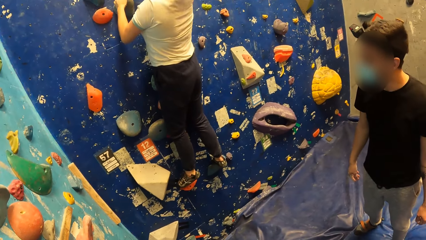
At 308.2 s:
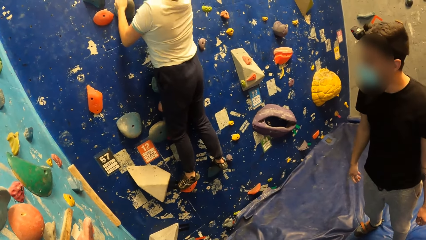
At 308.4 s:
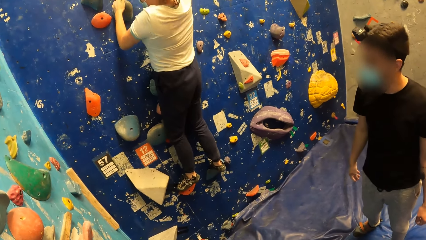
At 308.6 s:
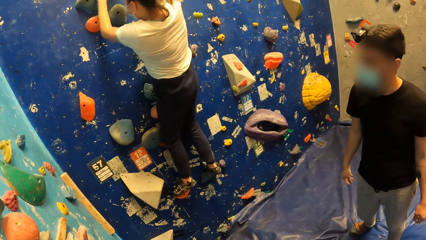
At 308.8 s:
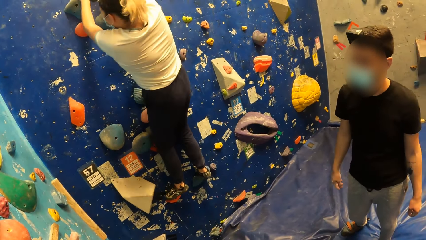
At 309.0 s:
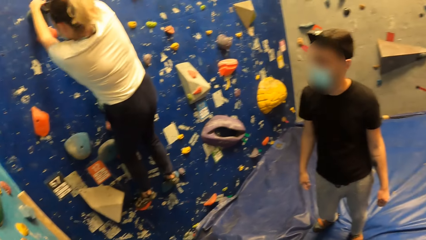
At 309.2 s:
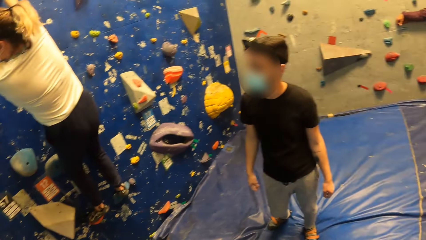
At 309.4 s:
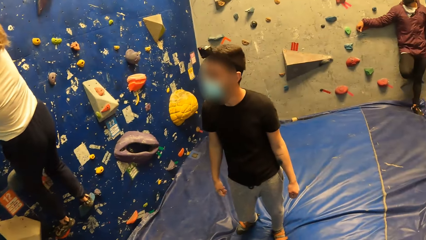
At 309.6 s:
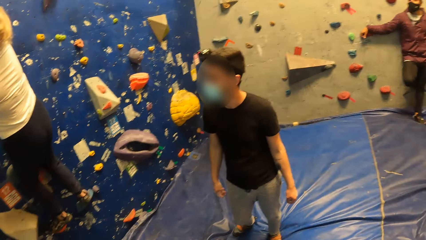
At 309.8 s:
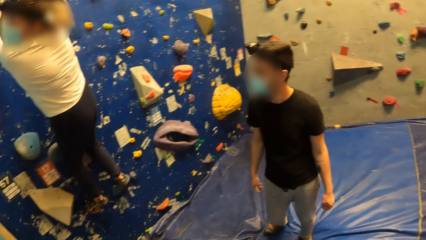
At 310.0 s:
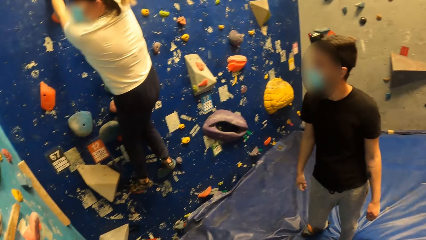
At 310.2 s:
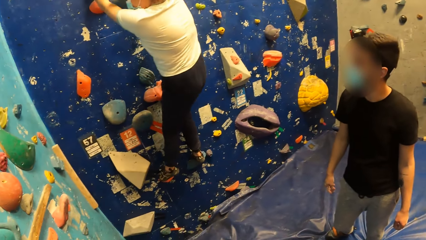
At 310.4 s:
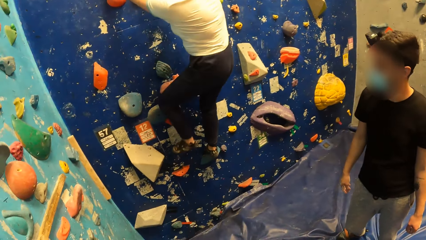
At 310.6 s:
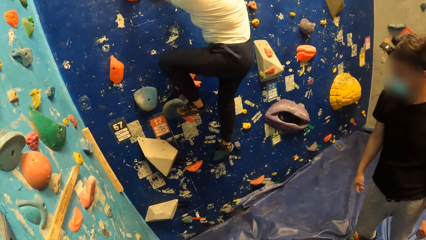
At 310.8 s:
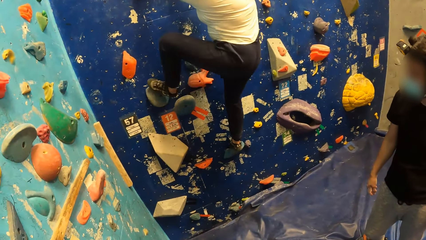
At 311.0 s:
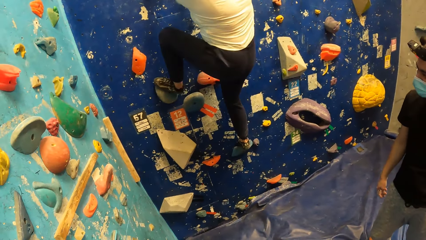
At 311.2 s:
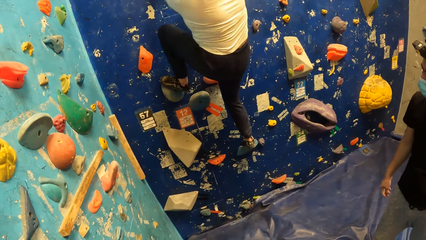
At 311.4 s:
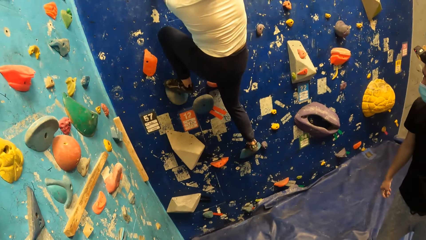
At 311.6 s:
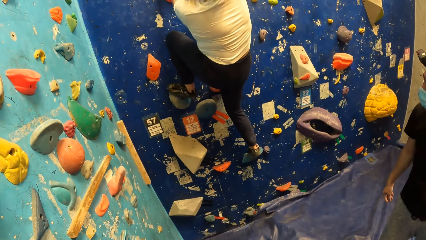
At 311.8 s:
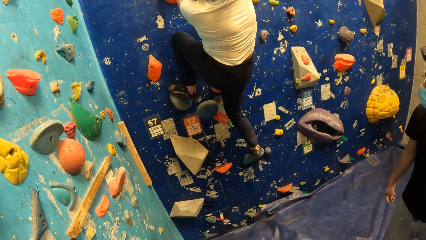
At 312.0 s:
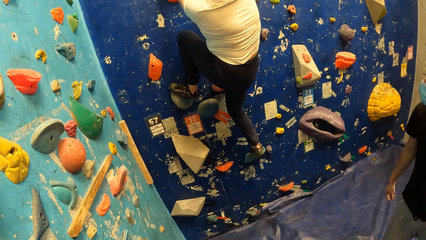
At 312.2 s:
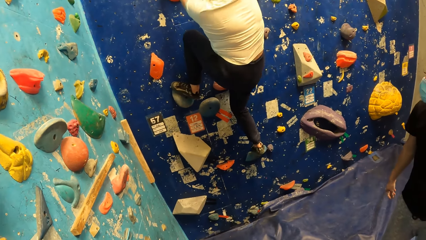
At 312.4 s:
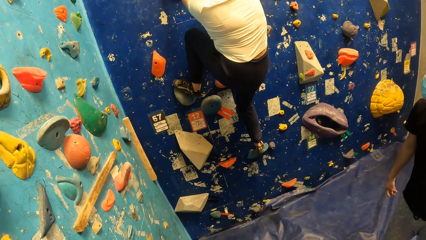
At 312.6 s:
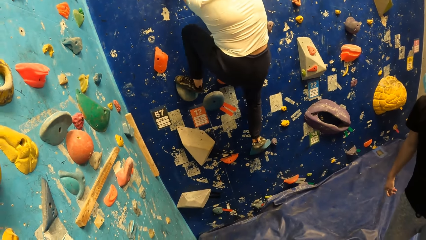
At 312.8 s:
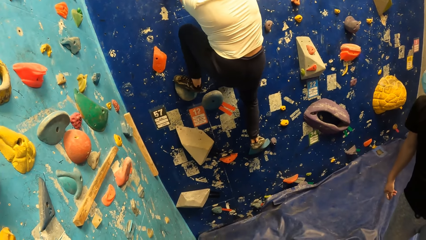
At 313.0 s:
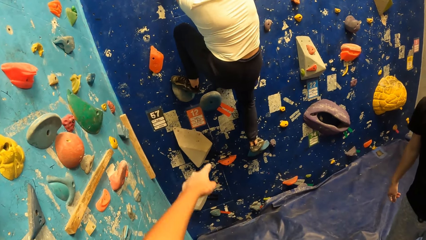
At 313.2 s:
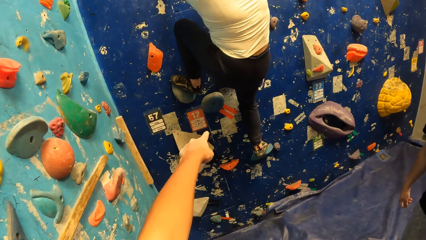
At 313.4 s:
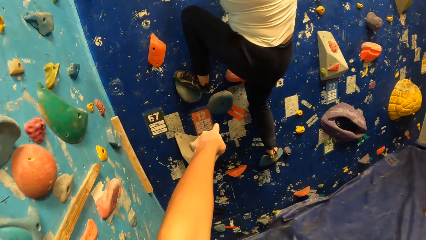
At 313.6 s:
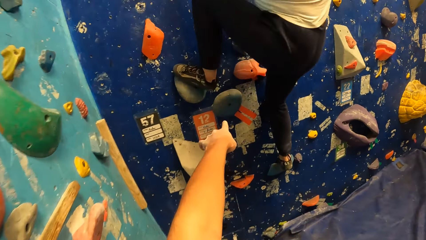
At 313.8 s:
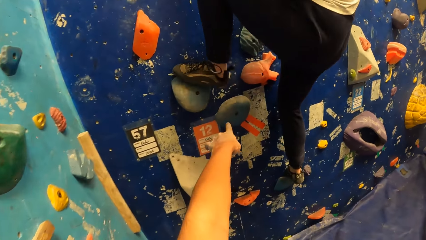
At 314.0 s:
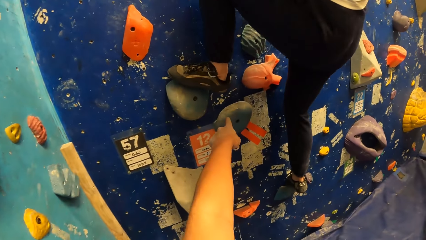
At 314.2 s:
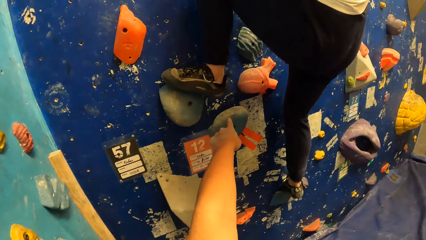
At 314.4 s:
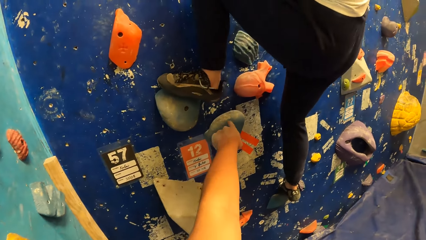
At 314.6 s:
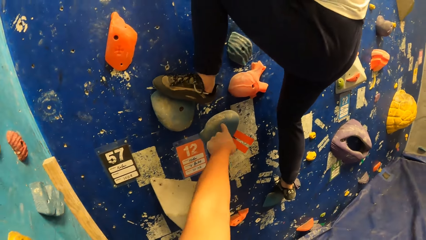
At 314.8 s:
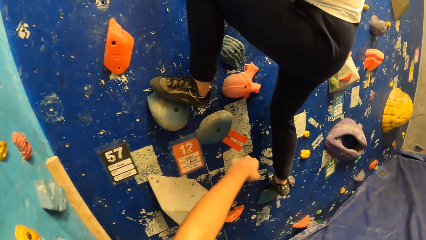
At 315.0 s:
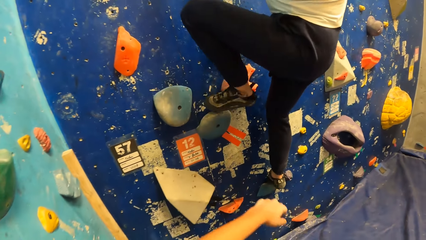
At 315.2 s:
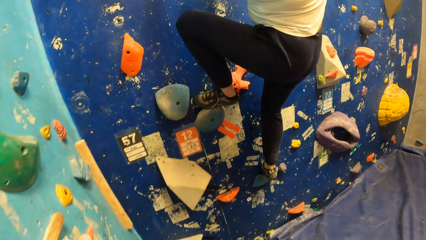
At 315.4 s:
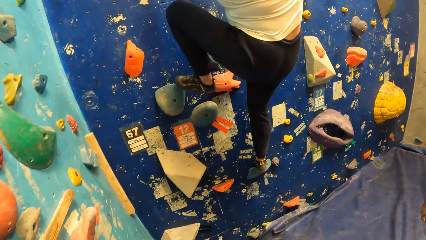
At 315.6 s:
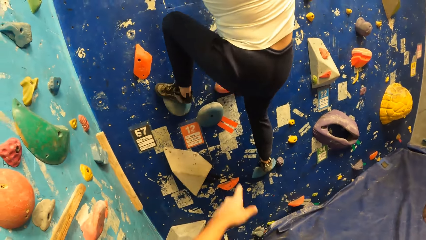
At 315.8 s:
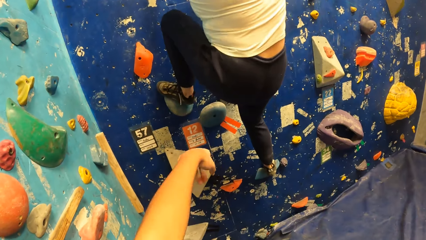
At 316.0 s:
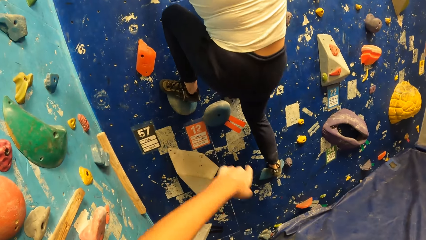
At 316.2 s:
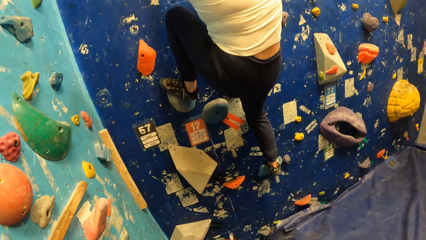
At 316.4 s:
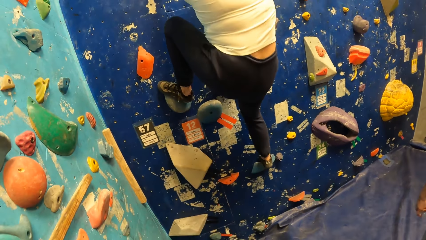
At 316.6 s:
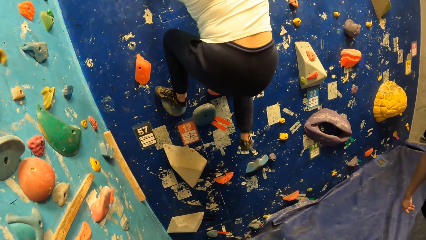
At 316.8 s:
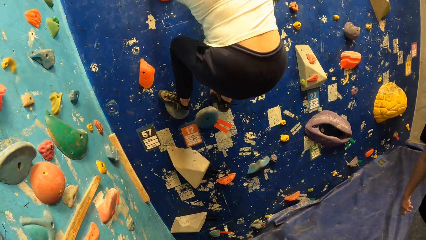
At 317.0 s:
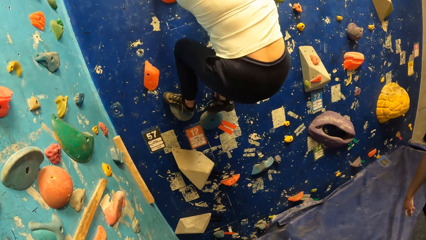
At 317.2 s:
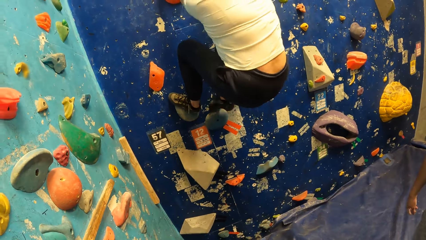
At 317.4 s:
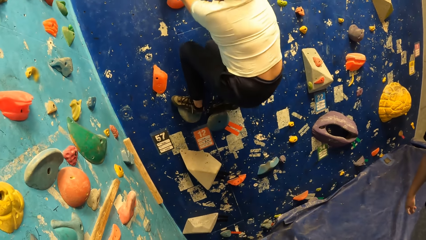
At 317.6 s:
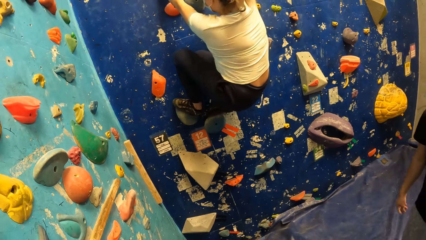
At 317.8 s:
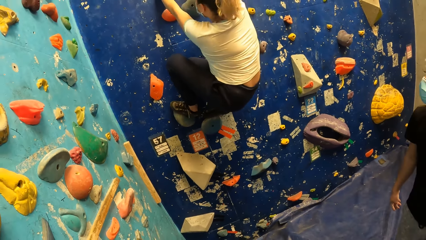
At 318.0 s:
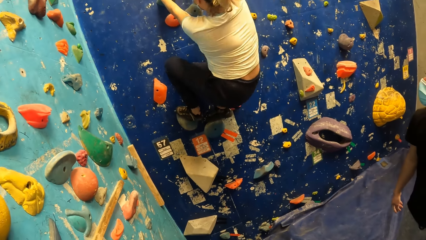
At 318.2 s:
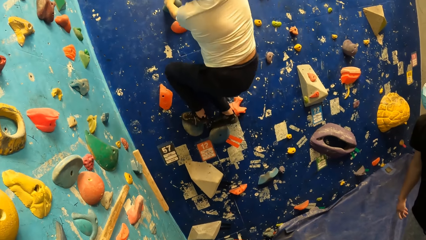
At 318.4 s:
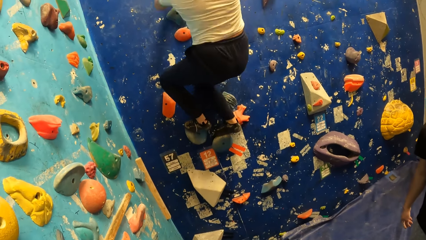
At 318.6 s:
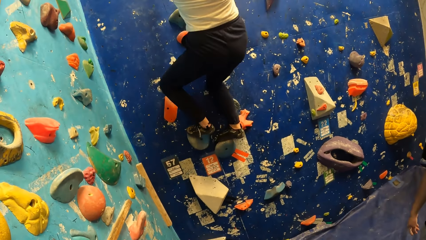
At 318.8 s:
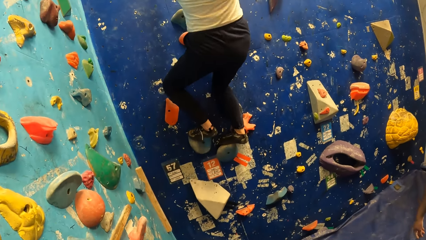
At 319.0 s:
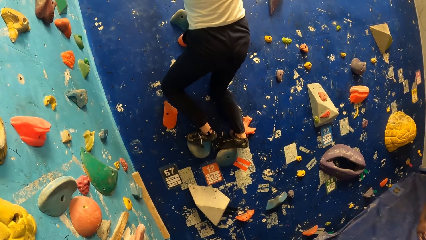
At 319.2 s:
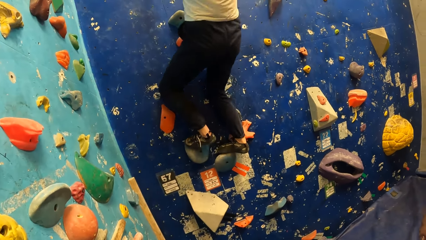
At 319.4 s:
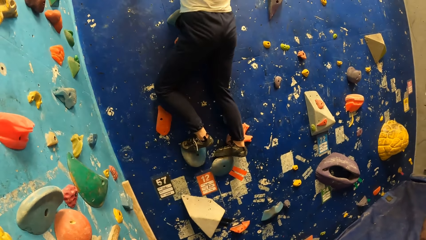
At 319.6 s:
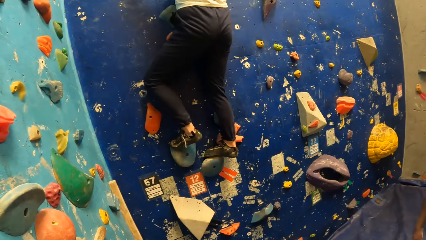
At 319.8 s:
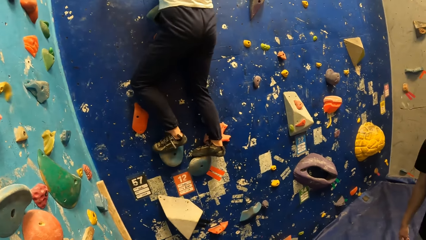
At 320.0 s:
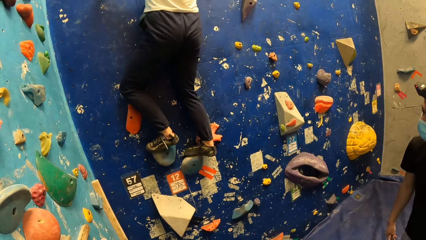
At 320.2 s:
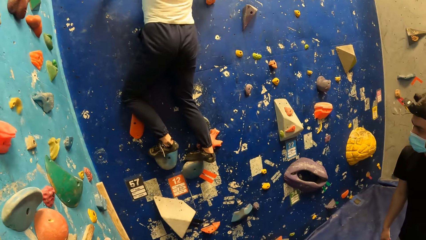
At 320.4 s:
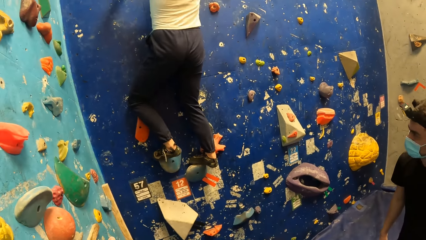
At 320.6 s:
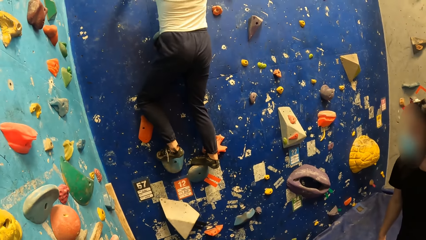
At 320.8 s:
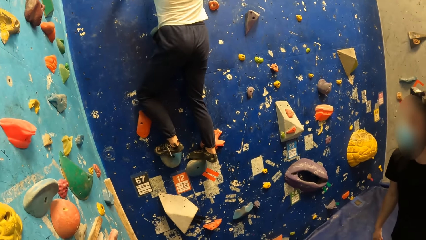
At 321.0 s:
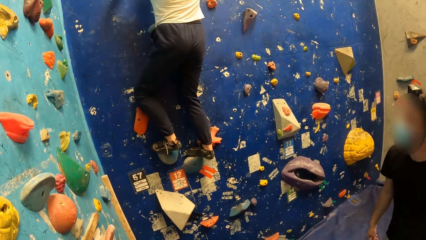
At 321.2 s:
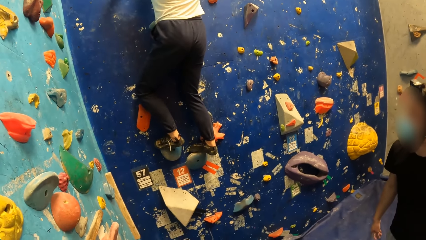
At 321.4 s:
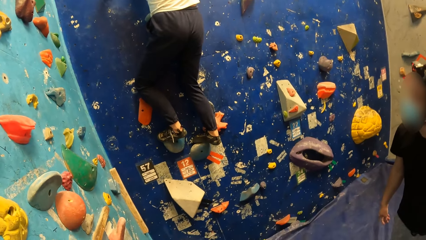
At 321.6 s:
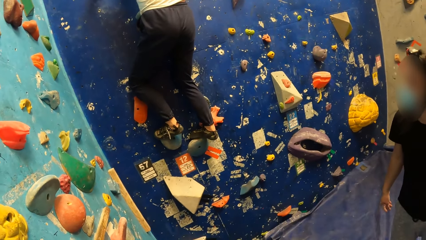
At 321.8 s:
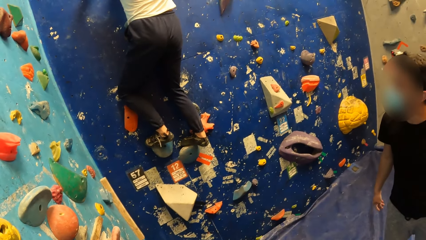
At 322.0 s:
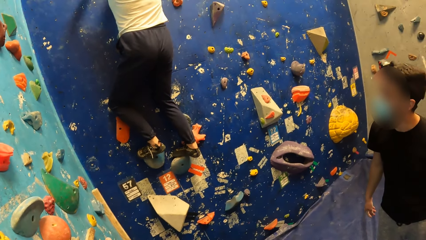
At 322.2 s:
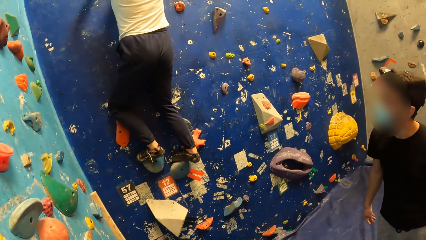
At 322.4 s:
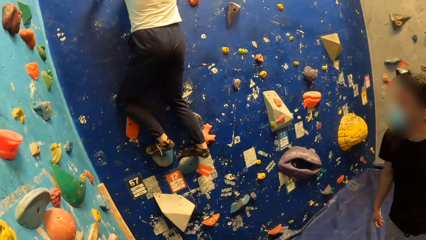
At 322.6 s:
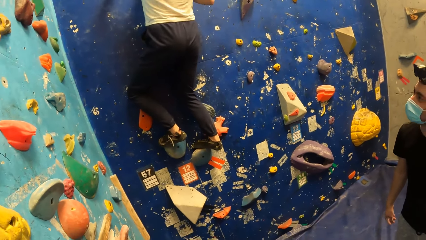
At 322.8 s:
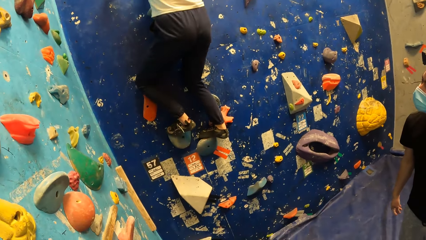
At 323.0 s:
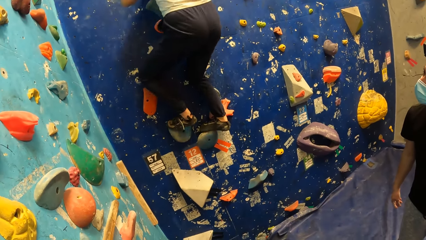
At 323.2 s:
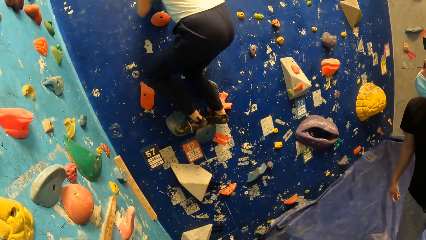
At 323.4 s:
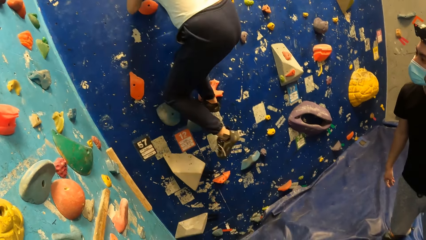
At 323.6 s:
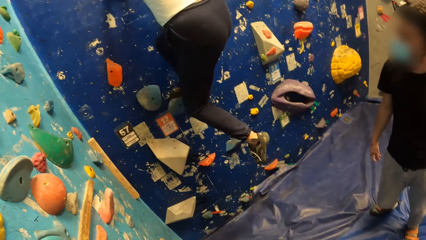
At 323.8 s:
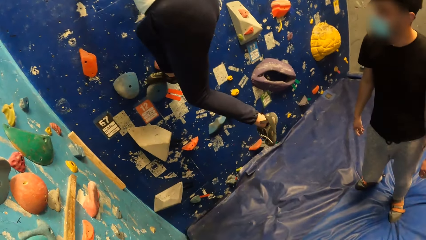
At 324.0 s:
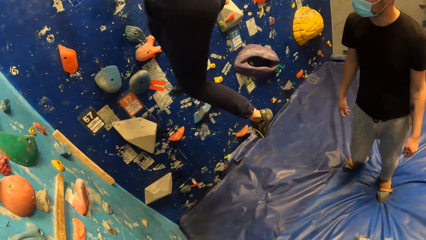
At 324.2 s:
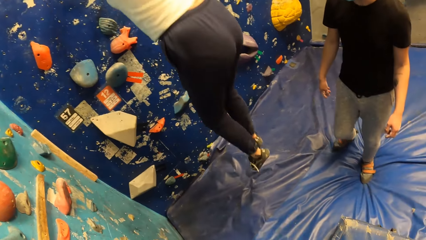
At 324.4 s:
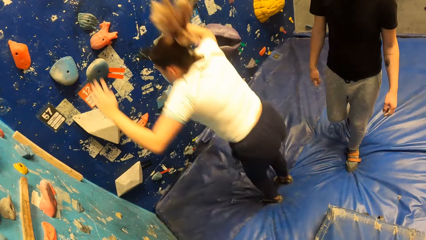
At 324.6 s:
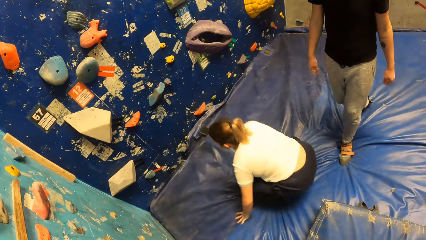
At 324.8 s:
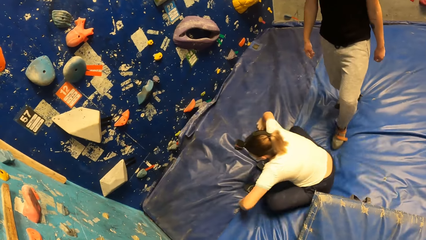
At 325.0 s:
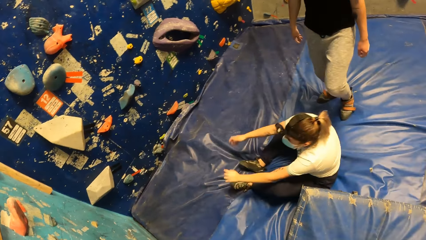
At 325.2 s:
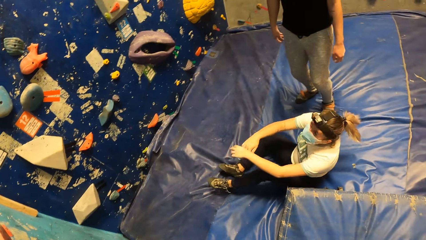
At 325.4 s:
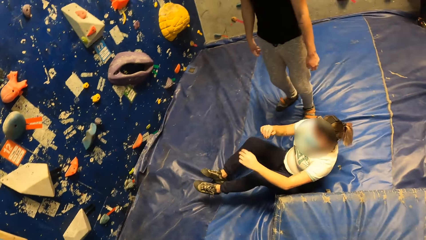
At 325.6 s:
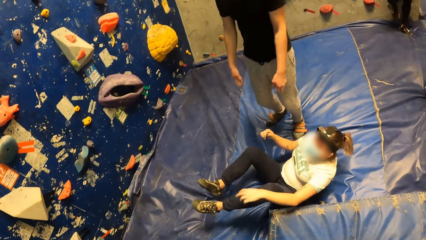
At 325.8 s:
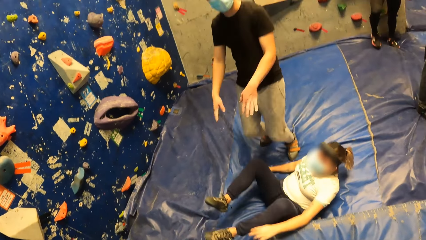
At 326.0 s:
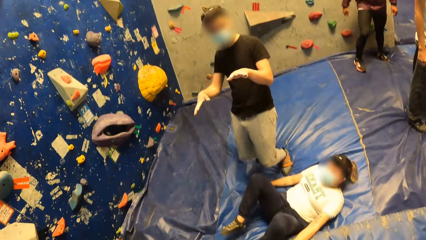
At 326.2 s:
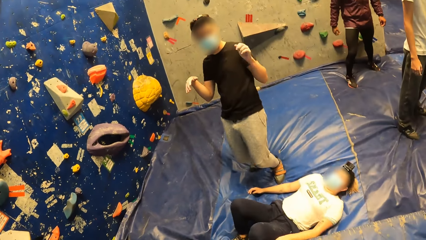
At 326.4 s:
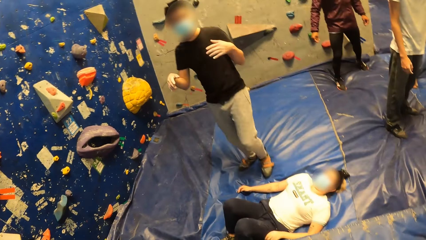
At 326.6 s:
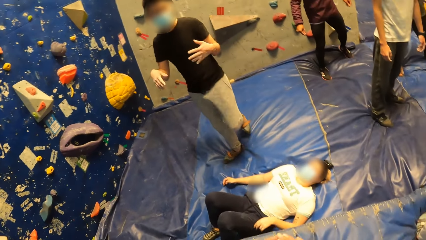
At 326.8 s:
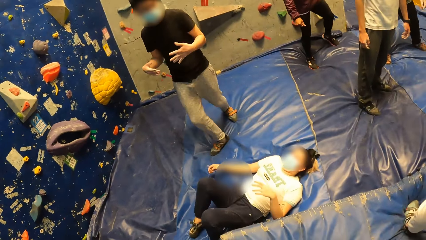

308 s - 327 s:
The camera wearer points at a rock on the wall. He touches a climbing hold with the index finger of his left hand. He points at a rock on the wall. A woman climbs rocks on the wall. The woman jumps down from the bouldering wall to the crash pad. The woman sleeps on the floor.
